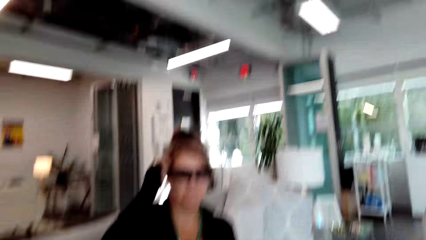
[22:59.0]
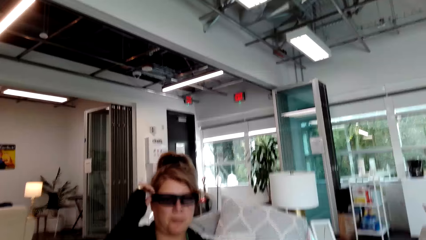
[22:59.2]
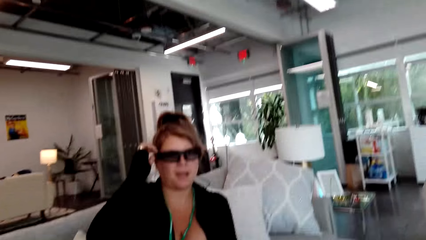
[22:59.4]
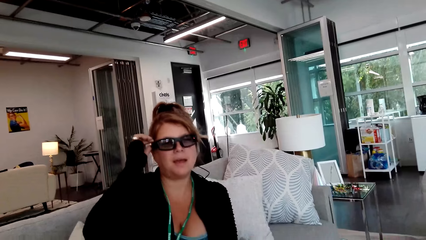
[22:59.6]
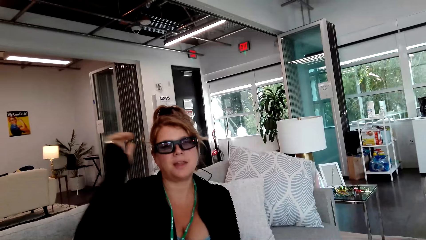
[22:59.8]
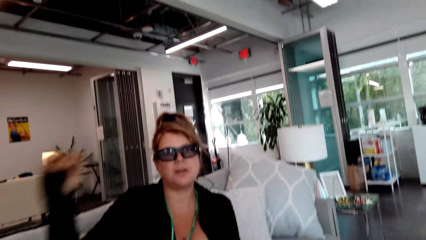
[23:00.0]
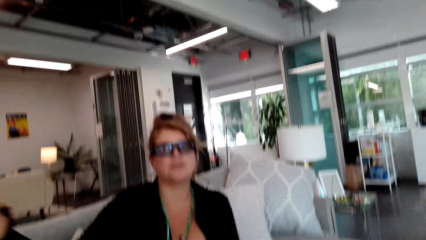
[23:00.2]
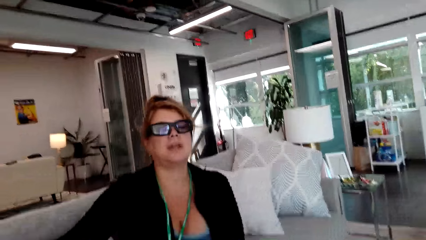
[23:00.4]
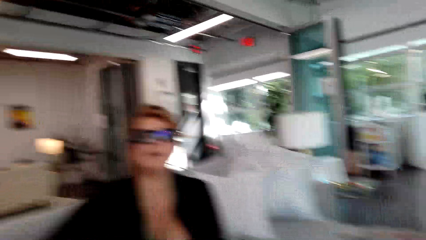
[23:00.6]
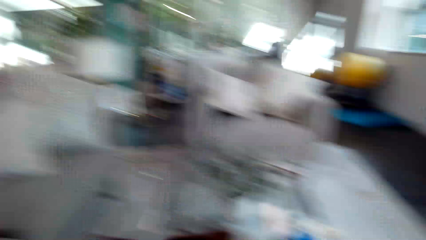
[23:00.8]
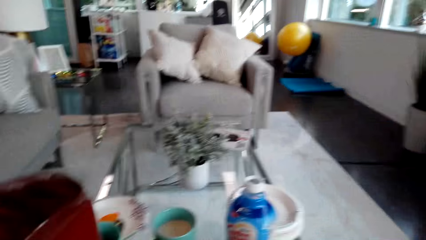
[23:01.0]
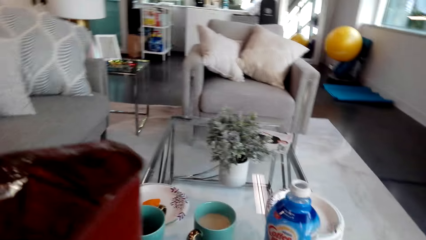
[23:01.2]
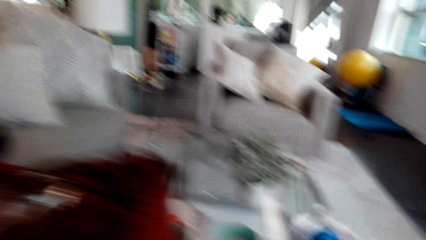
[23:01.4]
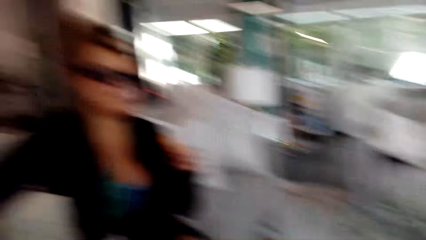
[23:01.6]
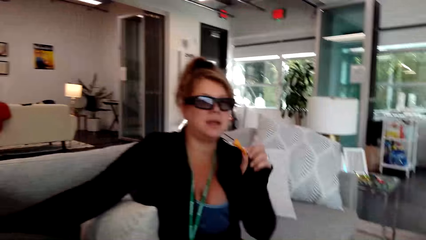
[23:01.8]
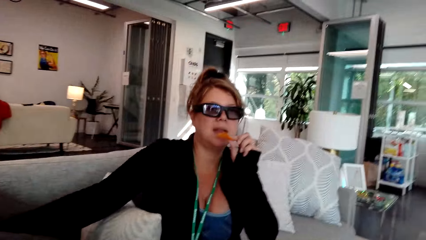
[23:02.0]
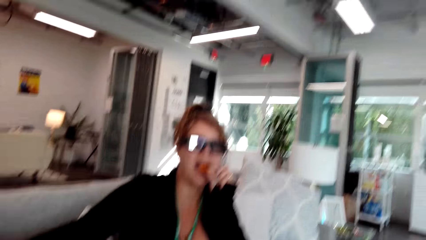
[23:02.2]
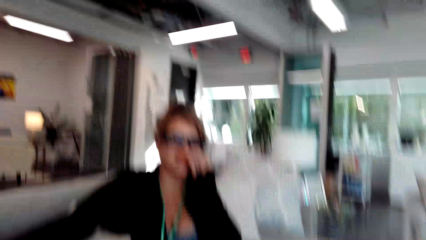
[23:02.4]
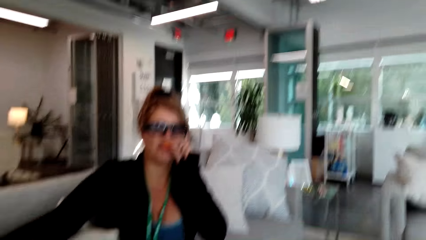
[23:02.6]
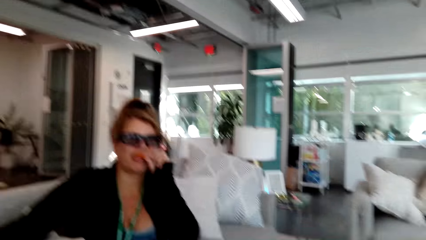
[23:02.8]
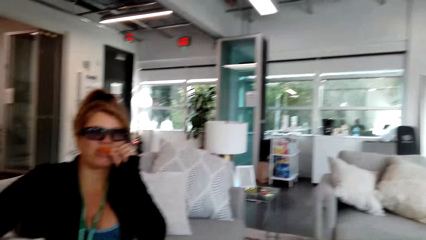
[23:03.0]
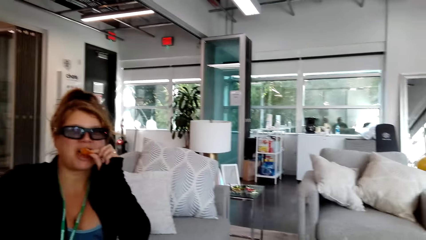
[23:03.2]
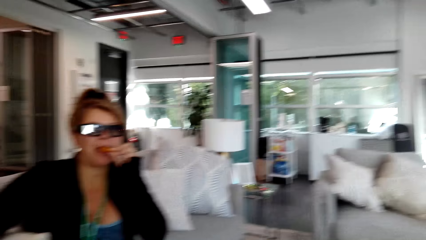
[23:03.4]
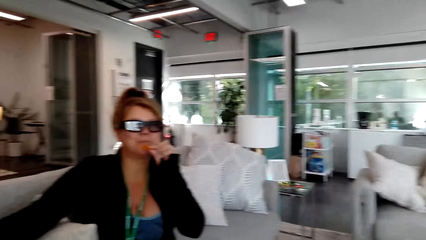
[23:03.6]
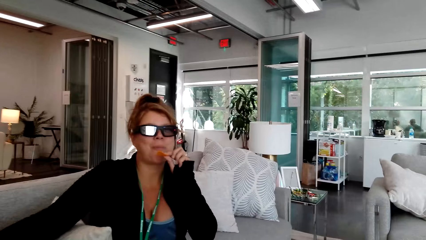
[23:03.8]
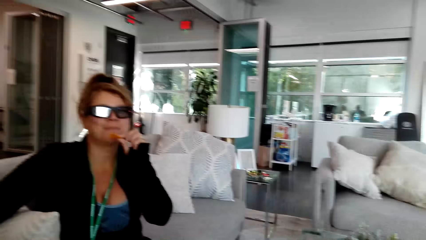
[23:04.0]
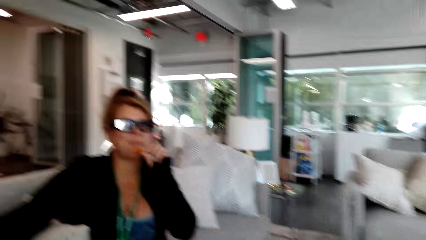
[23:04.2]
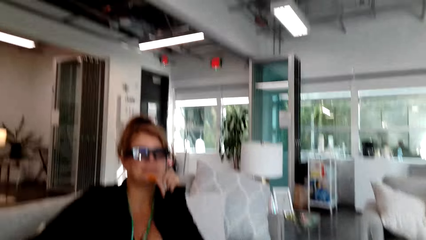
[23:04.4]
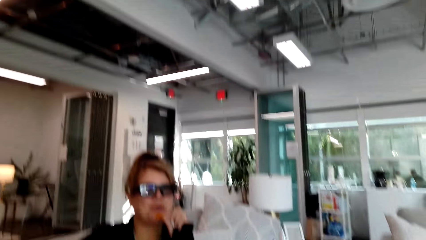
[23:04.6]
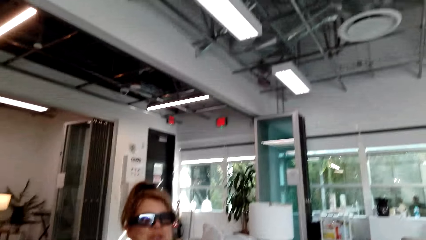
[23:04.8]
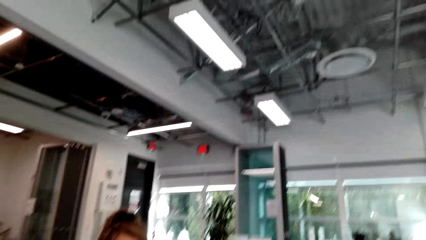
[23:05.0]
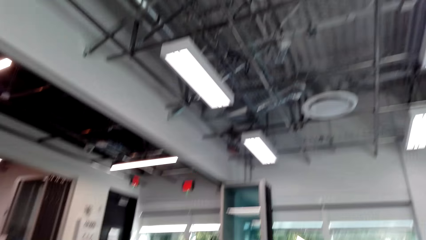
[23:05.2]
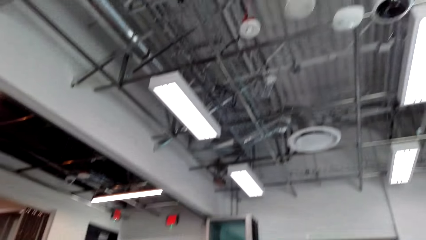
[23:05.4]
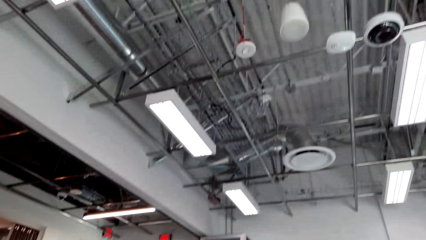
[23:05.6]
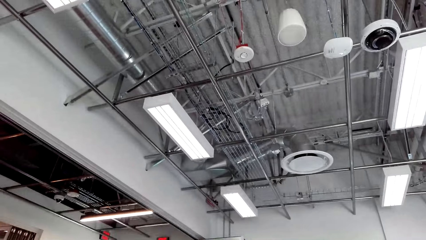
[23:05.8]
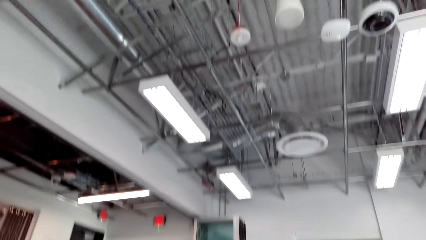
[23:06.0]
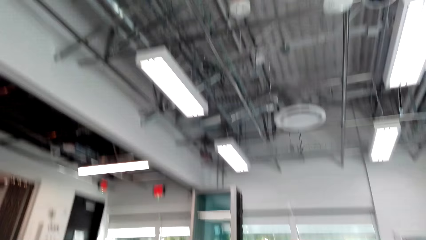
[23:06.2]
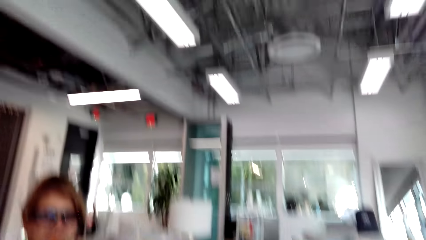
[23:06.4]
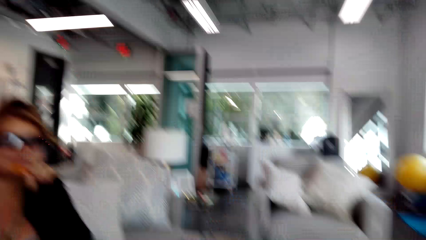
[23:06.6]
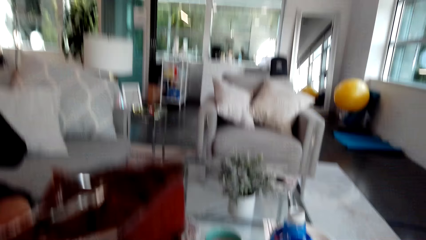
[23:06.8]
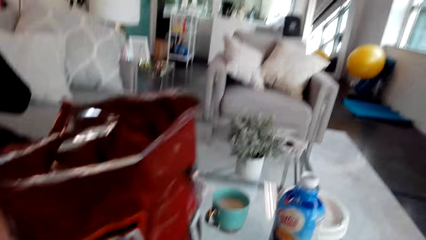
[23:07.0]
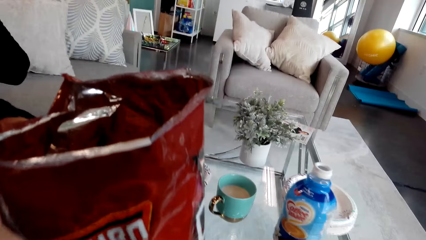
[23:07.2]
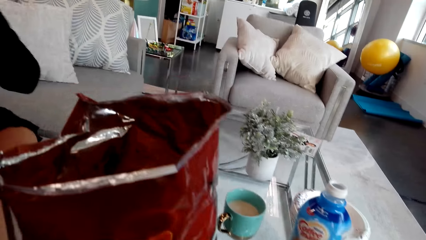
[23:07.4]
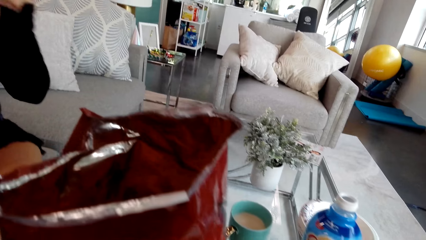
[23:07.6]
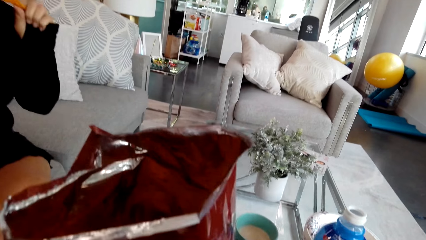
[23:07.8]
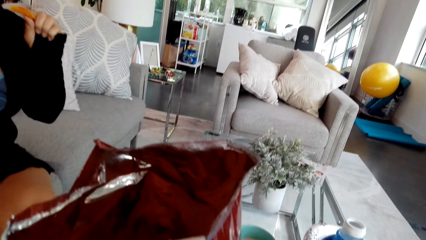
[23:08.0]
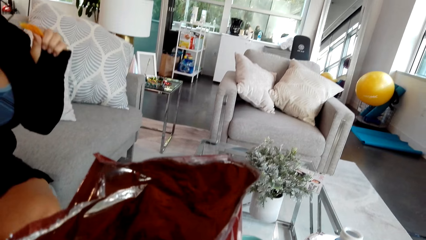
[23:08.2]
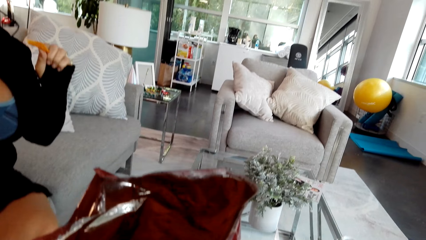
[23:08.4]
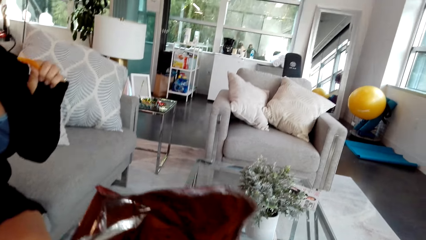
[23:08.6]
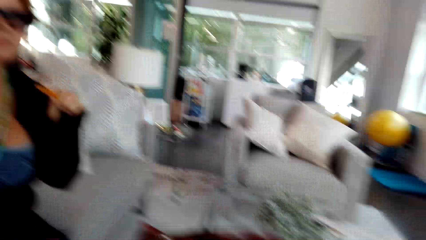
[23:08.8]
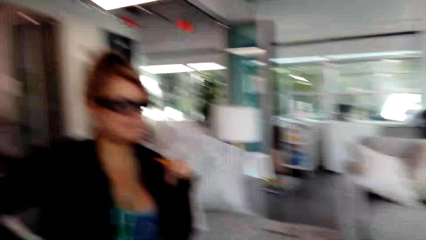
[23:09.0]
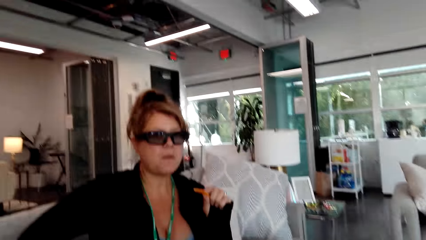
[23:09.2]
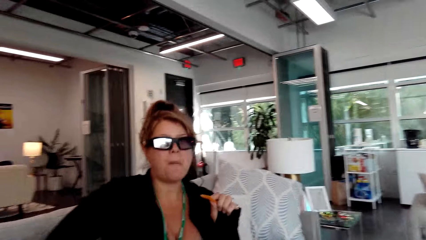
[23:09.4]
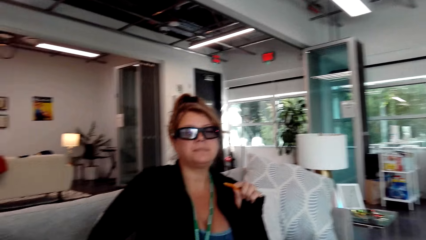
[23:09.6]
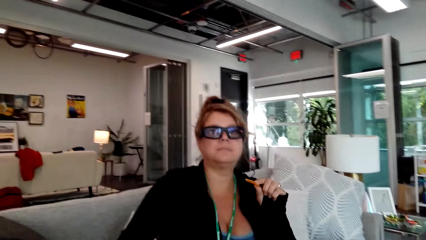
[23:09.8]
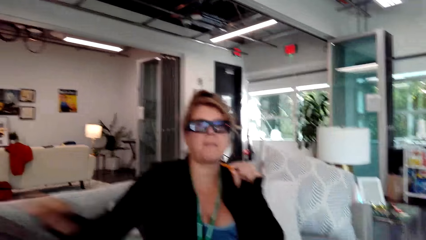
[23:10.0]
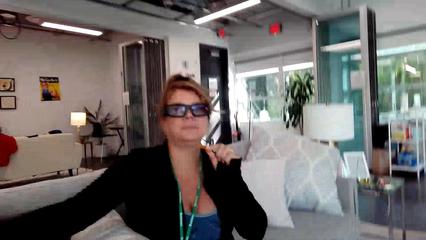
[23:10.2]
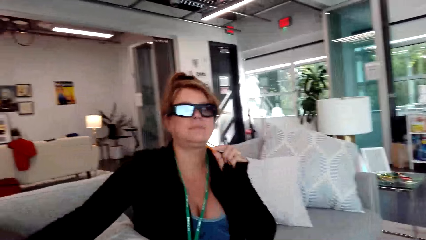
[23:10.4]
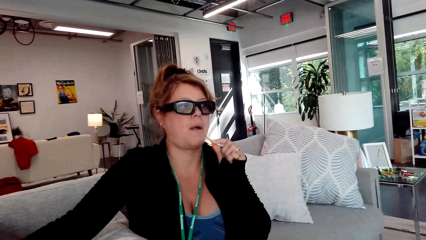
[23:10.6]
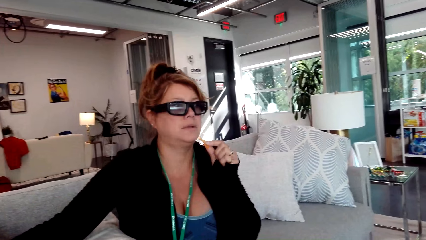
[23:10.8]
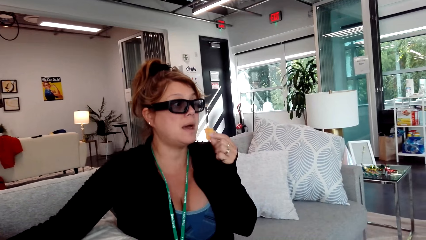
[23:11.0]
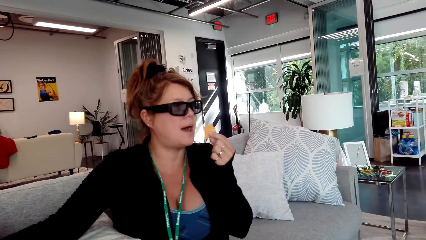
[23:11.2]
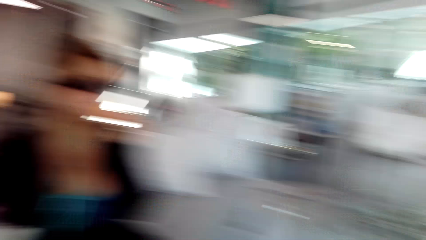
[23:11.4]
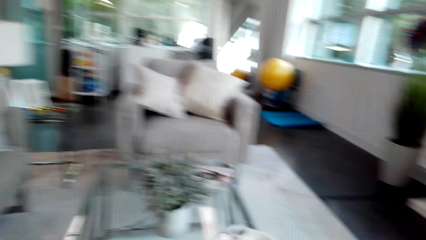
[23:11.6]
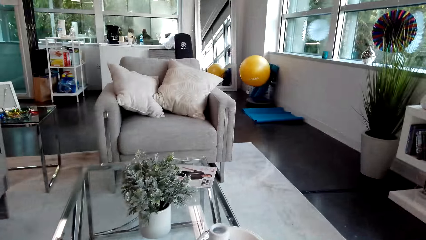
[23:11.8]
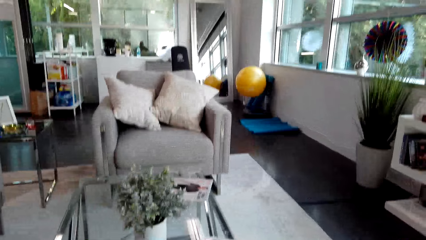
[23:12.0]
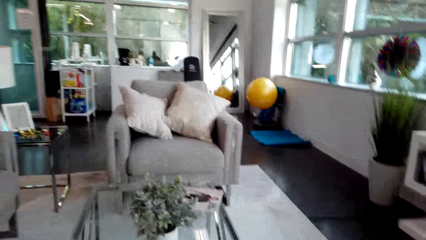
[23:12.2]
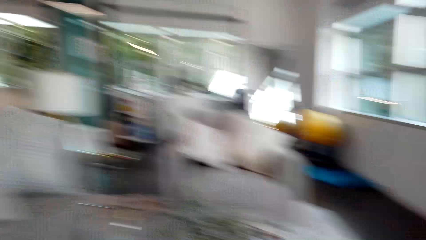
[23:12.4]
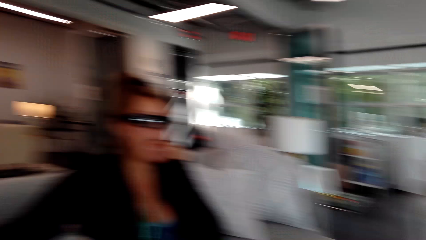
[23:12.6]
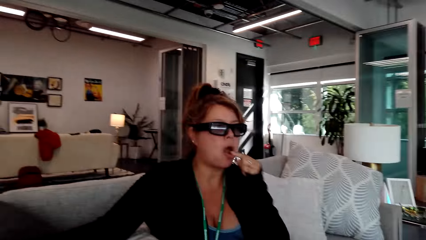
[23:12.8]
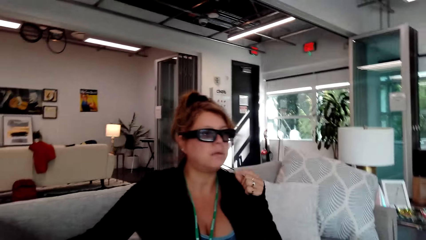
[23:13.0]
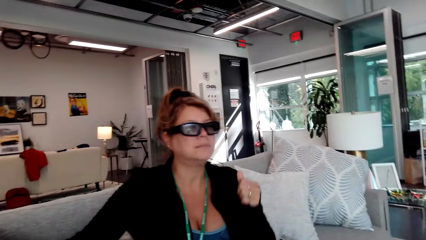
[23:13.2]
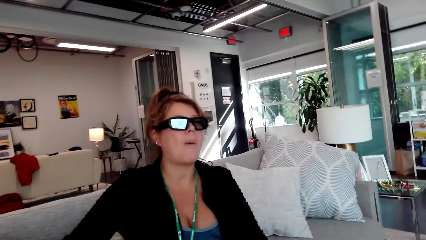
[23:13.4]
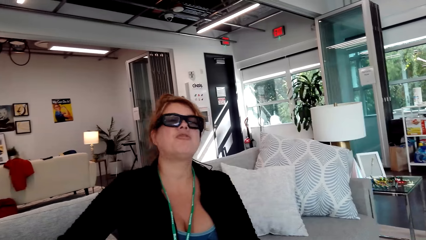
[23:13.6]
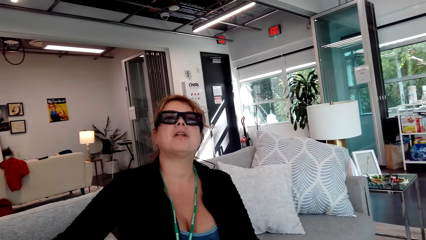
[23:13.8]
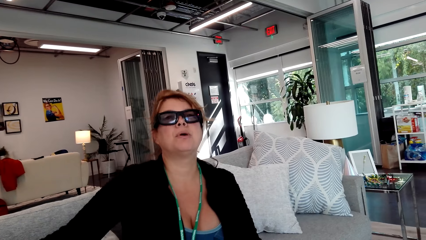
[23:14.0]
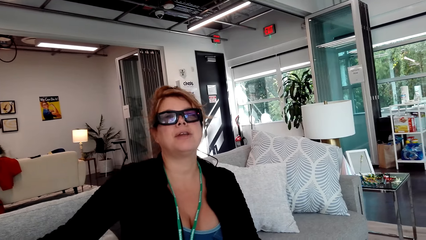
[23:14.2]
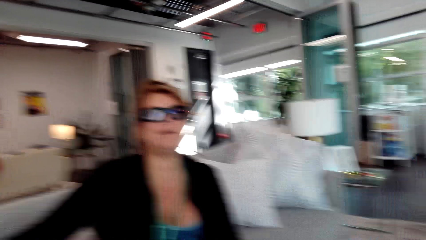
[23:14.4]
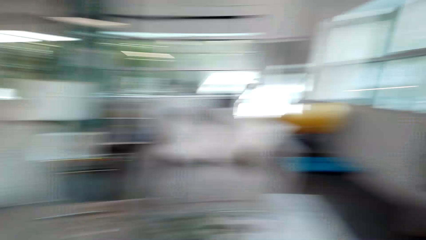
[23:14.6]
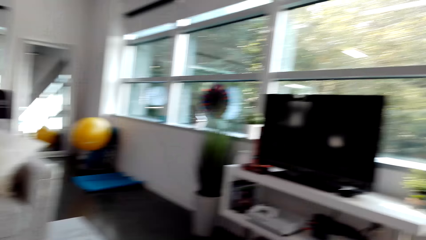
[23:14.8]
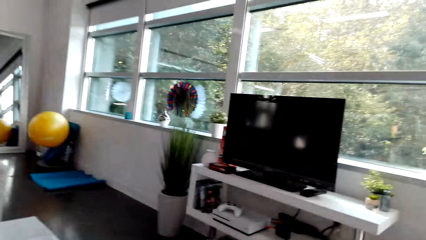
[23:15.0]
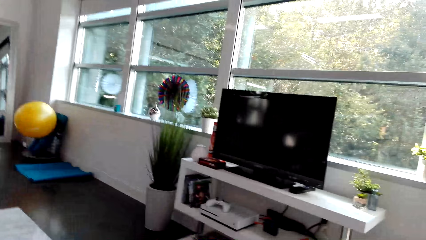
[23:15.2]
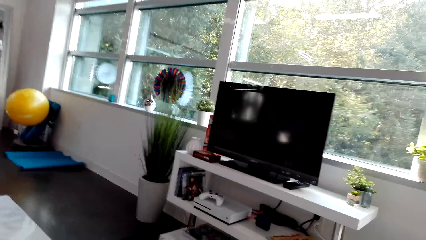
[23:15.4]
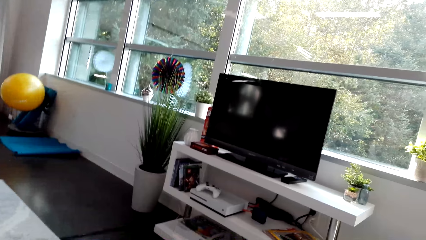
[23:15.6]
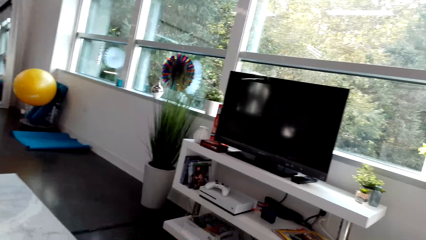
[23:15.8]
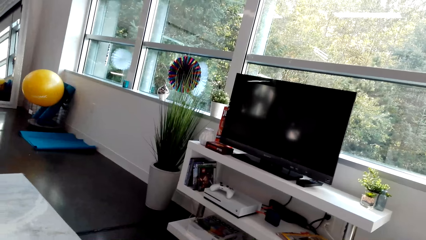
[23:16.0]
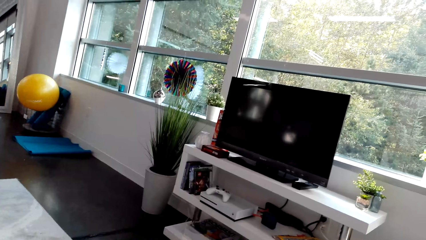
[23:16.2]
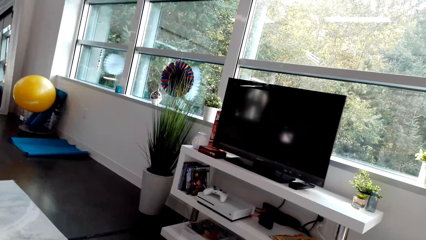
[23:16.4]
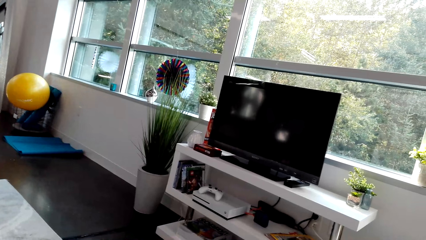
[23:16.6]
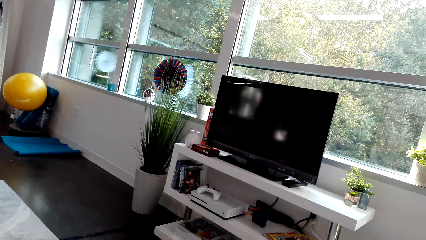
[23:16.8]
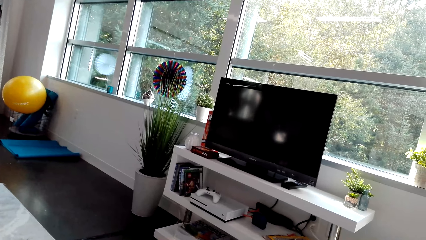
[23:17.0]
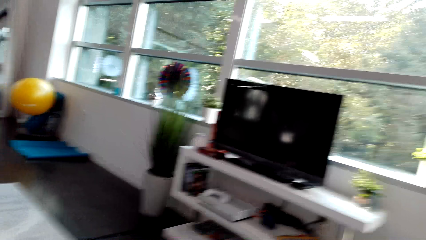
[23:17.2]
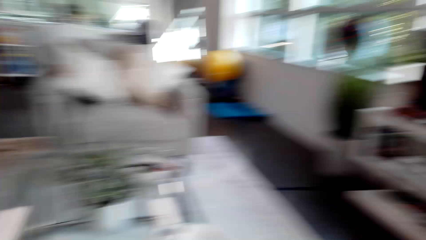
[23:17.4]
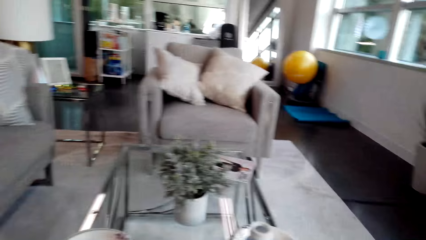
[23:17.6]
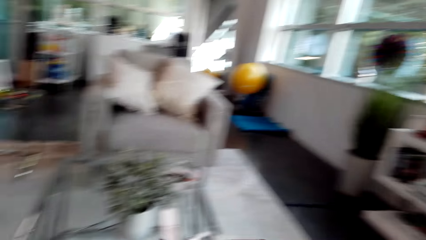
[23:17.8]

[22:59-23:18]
The woman touches the camera. The camera wearer touches her glasses and converses with the woman. The woman eats the chips. The camera wearer converses with the woman. She moves the camera around the room, converses with the woman, and moves the camera around the room.
